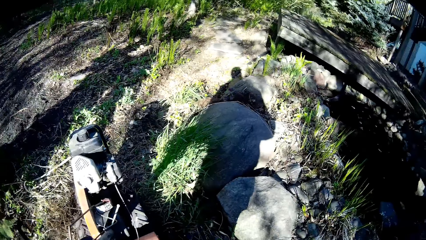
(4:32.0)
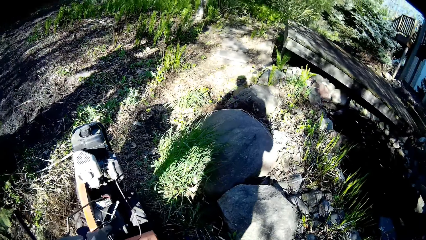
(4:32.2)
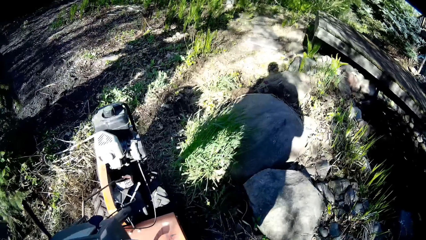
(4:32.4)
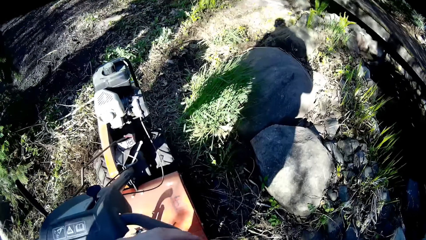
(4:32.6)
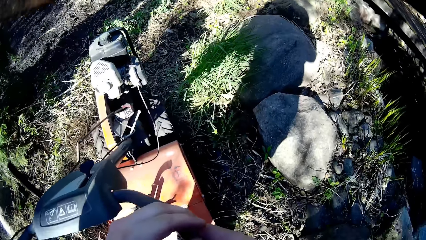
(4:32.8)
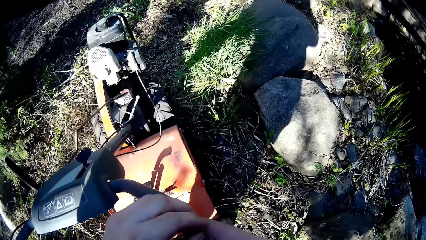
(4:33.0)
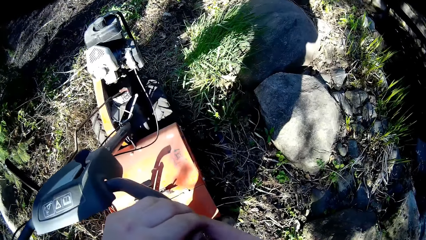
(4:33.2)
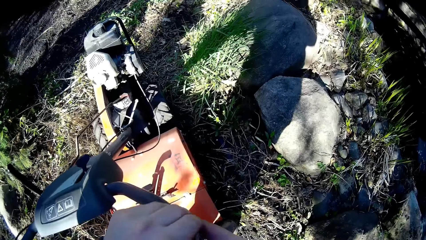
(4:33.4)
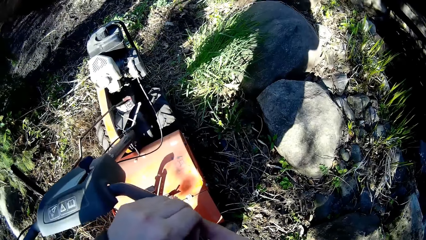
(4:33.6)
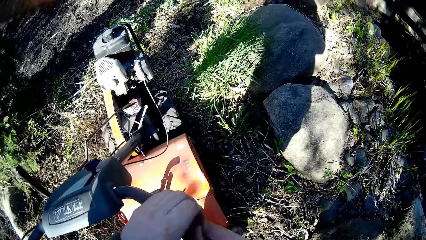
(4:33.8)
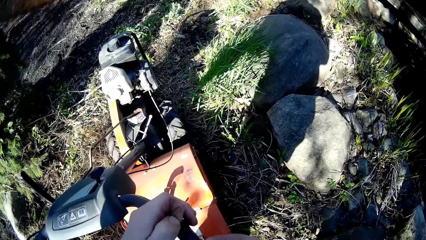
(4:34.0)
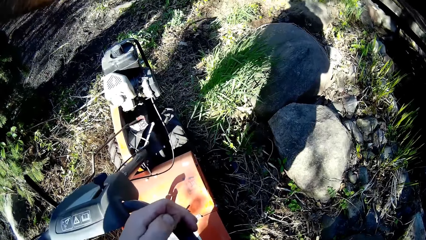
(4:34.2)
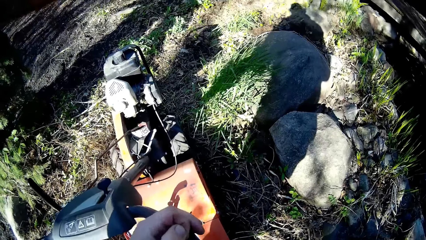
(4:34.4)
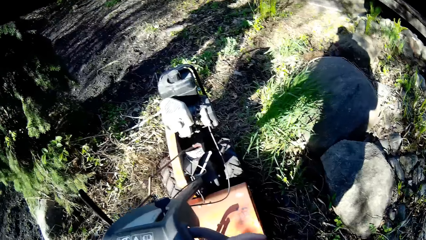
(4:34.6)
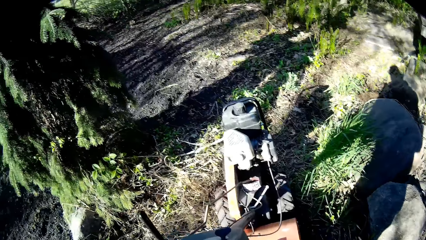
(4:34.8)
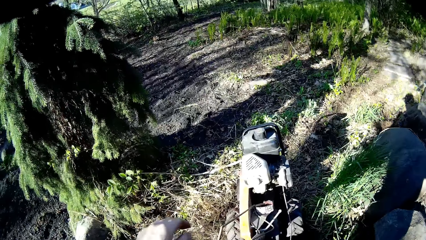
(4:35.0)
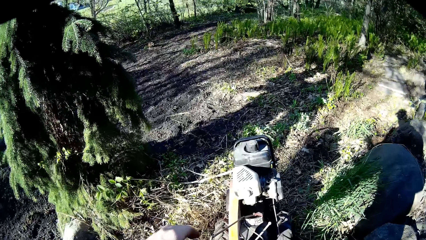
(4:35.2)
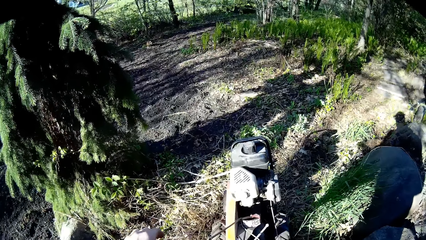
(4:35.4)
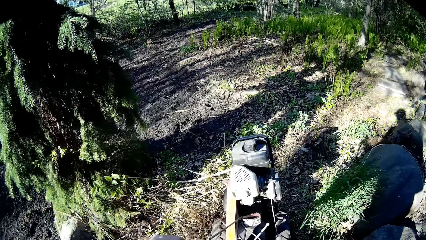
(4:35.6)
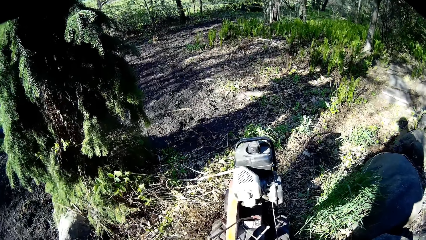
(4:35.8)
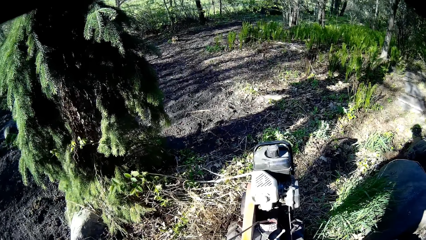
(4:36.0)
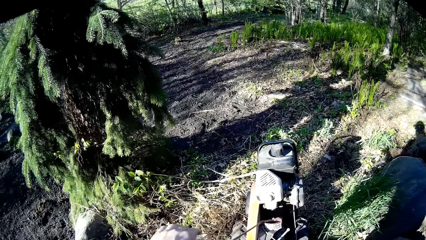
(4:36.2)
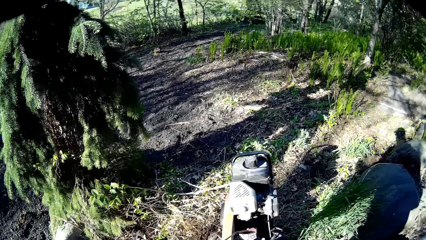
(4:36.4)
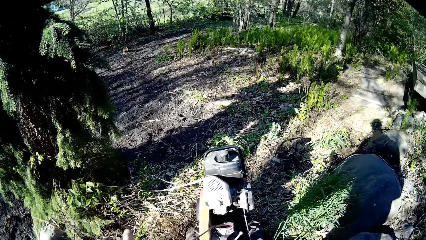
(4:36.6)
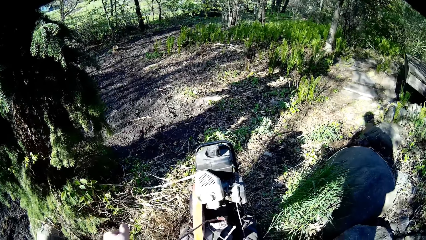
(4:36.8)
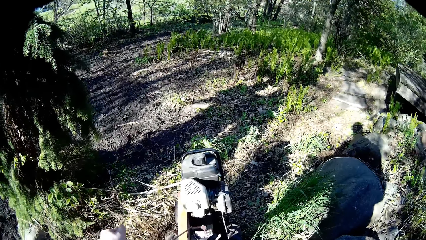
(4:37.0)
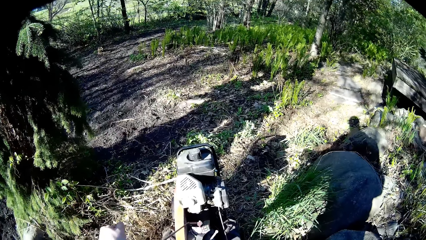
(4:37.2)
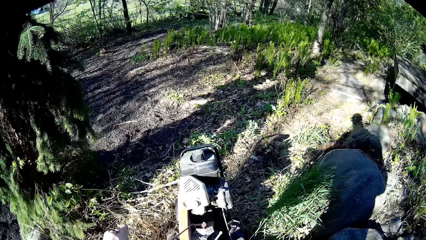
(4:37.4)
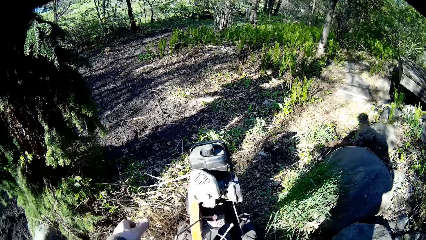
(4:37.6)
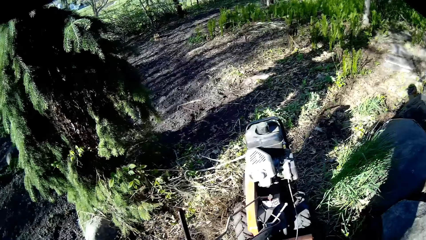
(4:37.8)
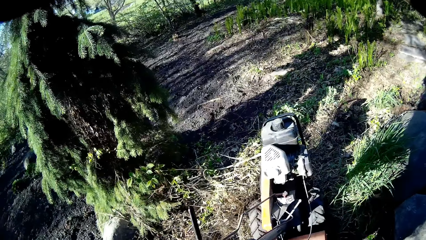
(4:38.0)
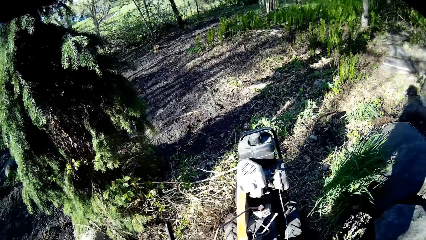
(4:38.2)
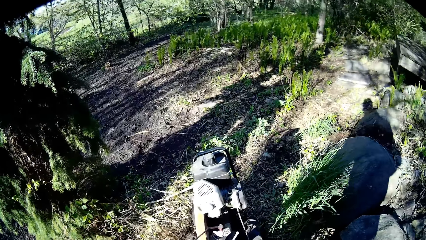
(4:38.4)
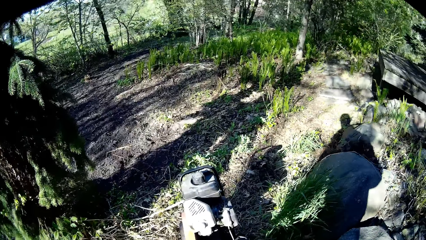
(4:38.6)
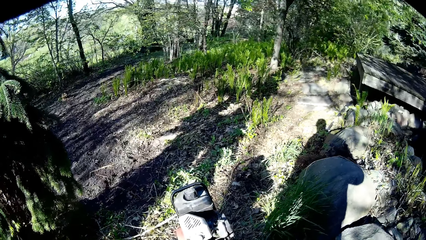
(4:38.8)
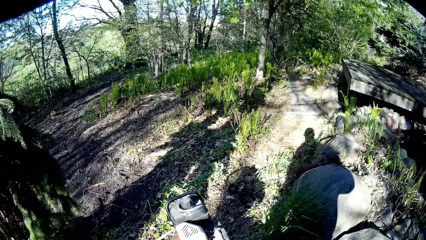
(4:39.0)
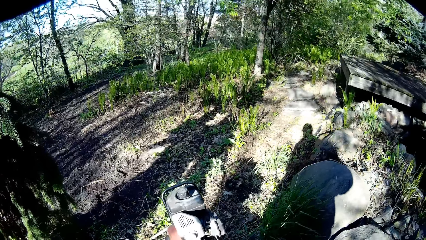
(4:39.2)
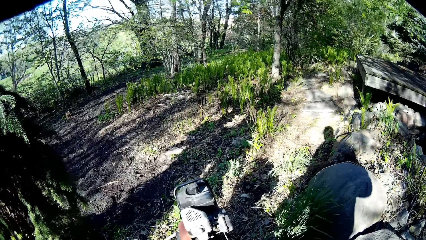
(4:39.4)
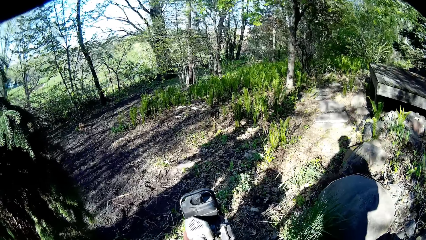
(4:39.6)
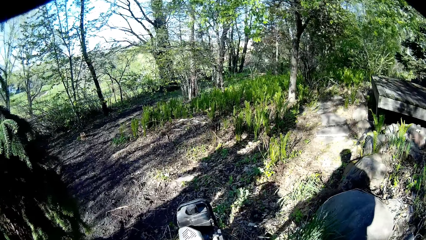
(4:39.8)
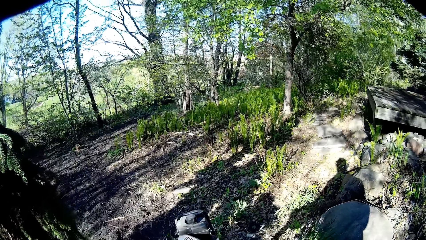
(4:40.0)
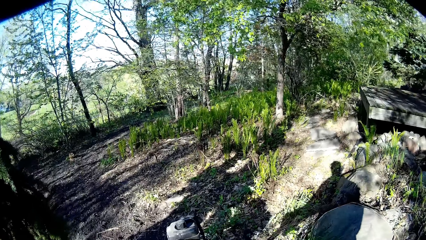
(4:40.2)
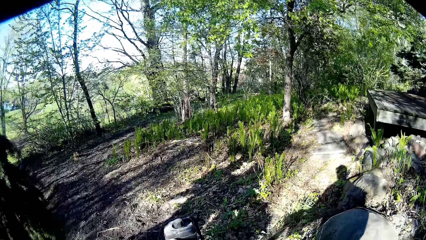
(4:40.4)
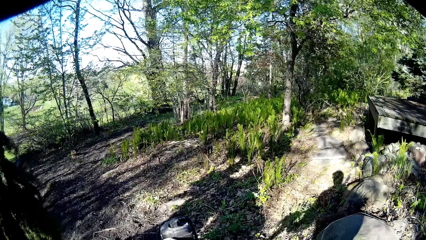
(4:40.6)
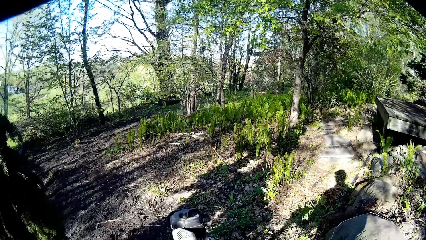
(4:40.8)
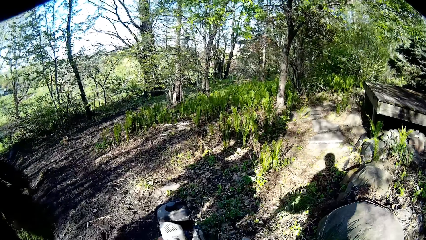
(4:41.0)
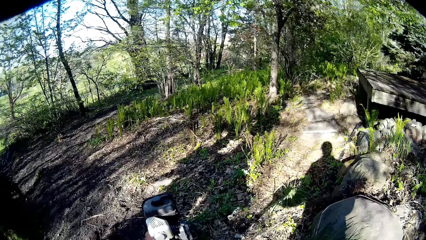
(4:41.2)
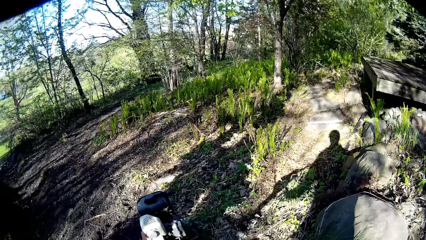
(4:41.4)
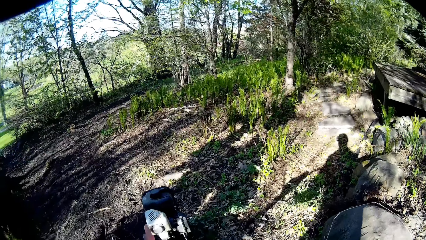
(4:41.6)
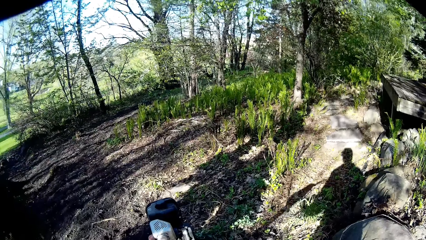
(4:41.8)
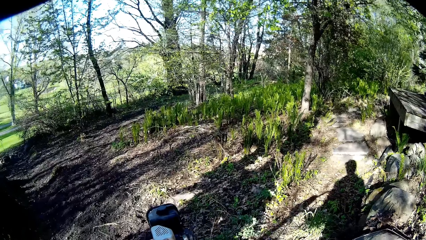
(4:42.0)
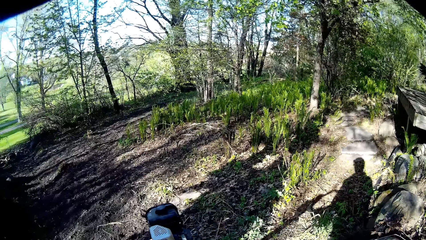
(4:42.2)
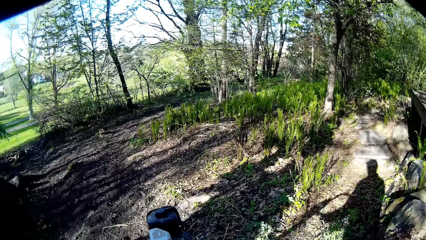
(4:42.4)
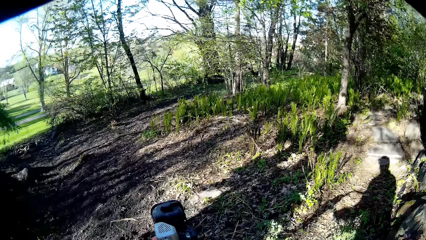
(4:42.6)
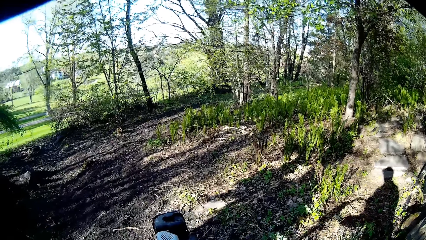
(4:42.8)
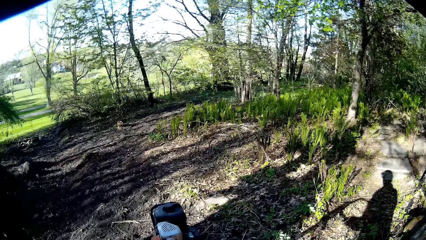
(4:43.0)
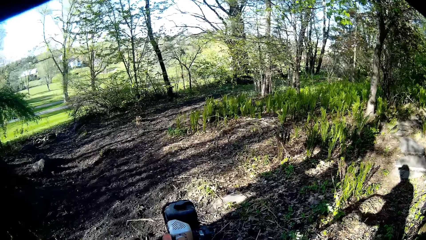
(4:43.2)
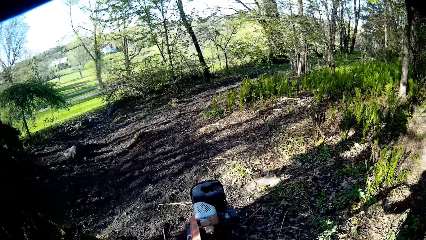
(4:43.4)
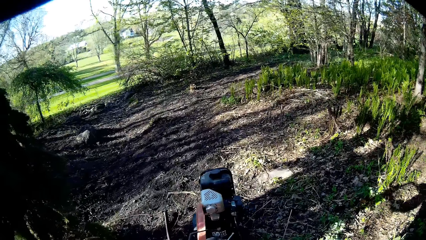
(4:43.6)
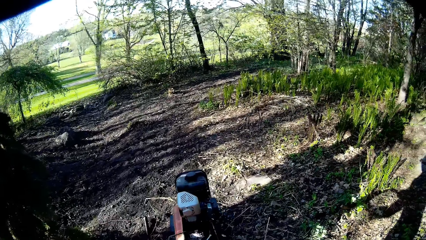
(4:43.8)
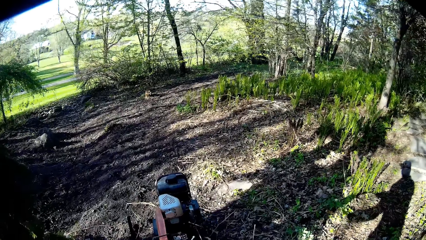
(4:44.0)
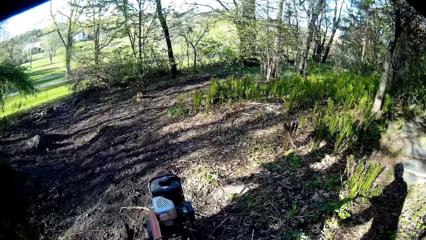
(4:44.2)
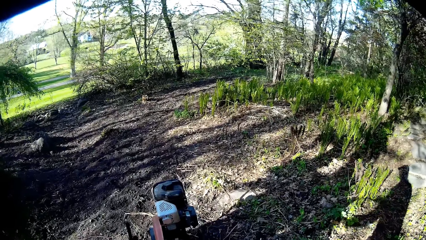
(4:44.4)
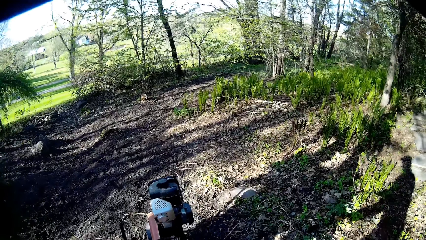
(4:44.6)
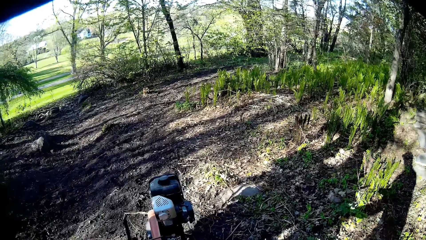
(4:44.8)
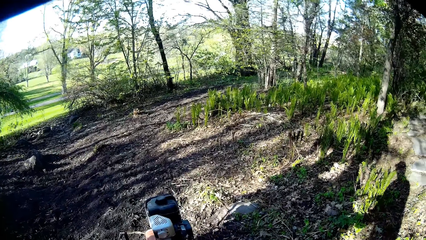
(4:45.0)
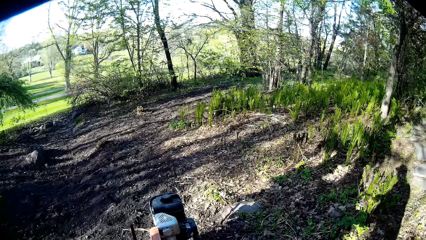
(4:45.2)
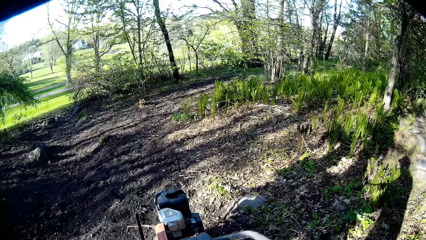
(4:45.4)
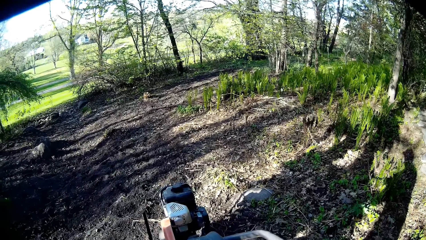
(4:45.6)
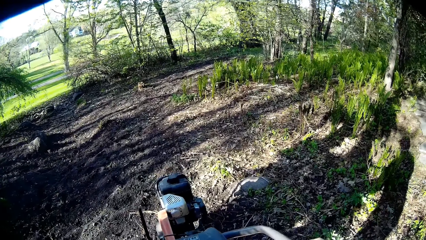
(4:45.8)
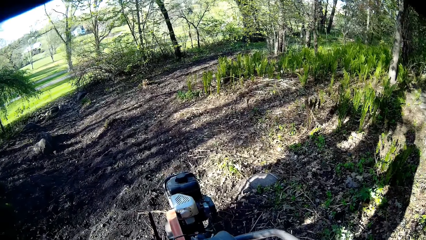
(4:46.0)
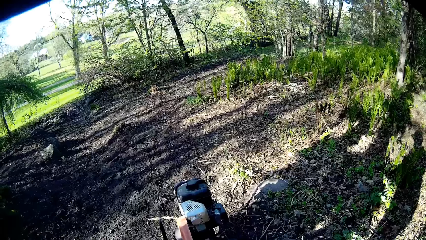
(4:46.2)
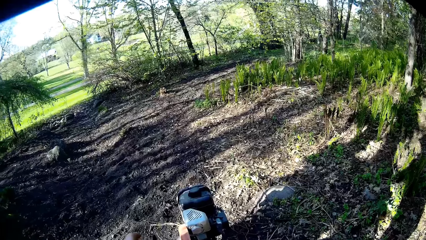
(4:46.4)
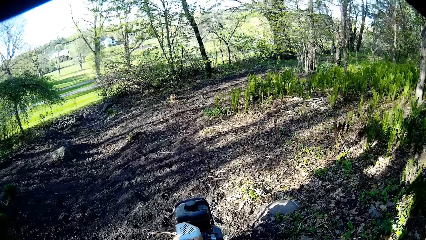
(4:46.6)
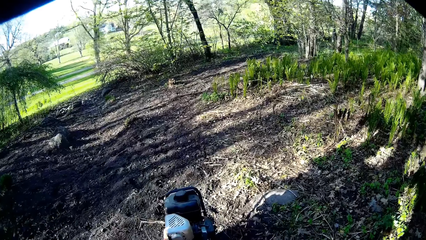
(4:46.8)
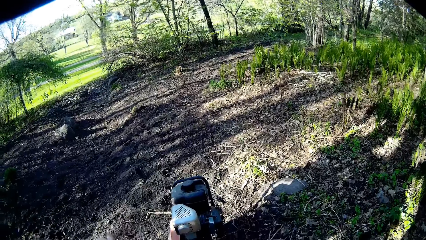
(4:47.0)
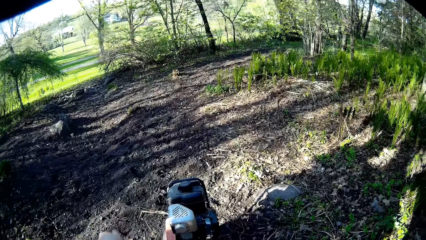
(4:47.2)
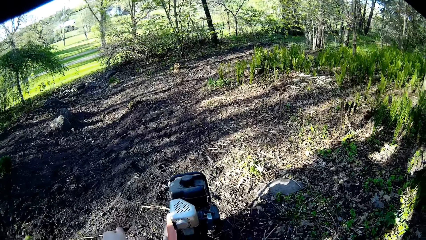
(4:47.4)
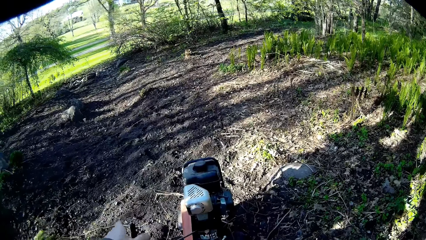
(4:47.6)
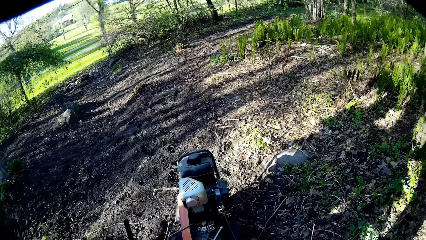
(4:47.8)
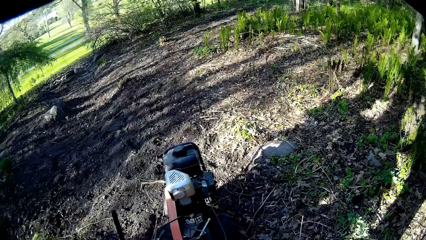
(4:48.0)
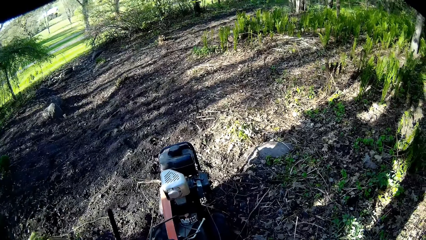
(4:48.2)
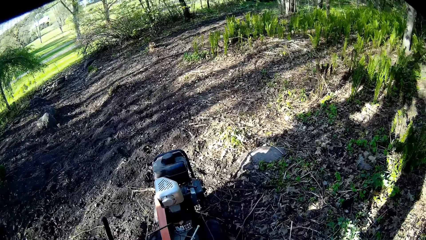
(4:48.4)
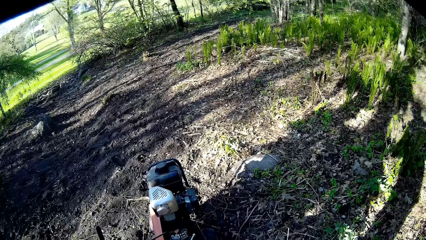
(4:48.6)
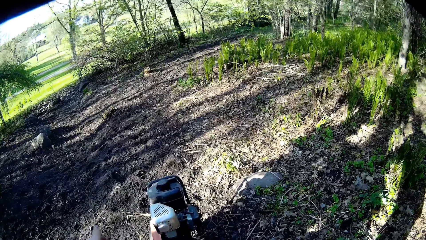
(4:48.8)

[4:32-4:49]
The camera wearer pinches his right hand with his left hand. He pulls the lever on the lawnmower with his left hand. He mows the yard outside the house with the lawnmower in both hands. He pushes down a handle on the soil tiller with his left hand.
